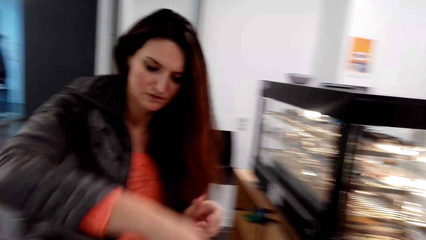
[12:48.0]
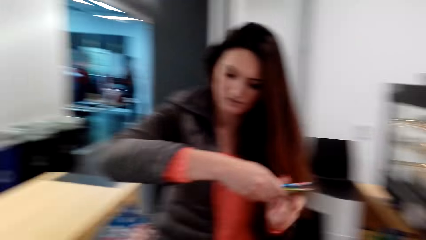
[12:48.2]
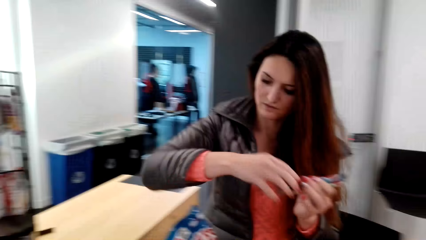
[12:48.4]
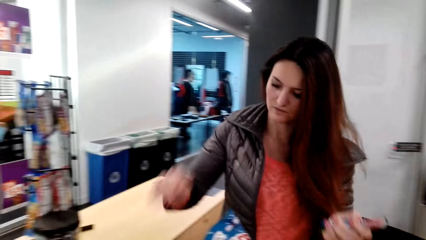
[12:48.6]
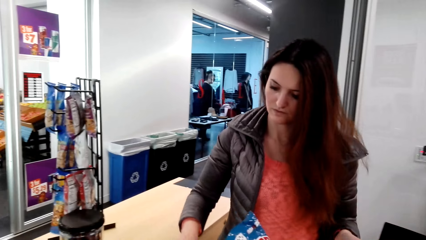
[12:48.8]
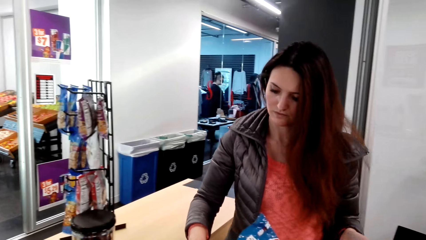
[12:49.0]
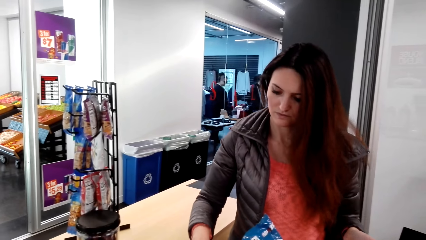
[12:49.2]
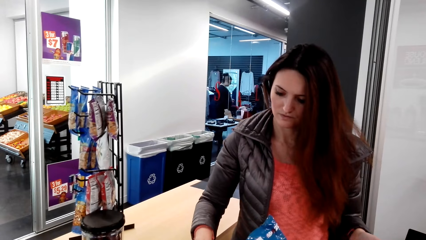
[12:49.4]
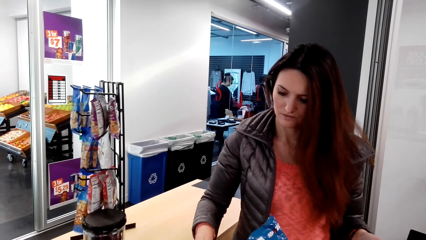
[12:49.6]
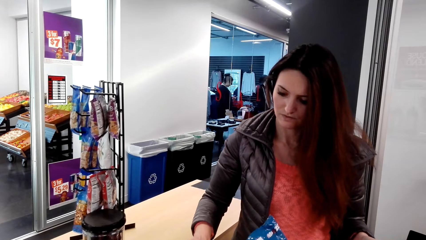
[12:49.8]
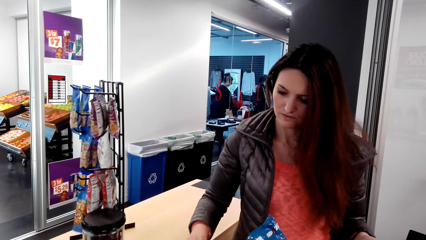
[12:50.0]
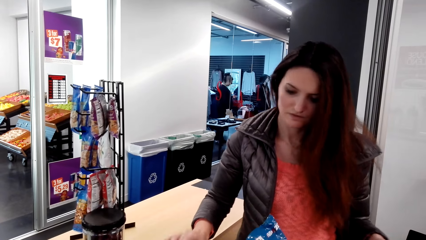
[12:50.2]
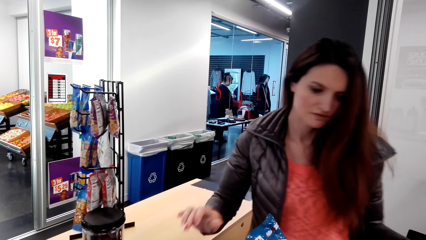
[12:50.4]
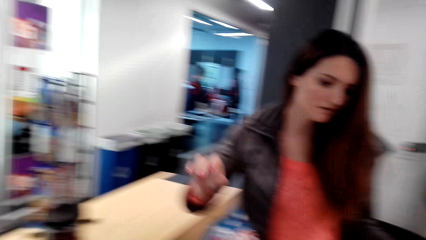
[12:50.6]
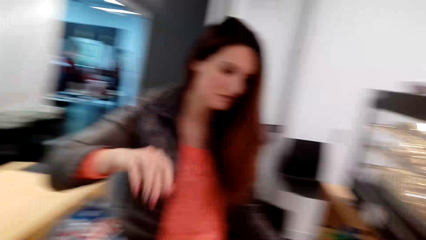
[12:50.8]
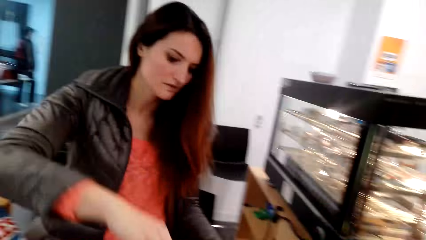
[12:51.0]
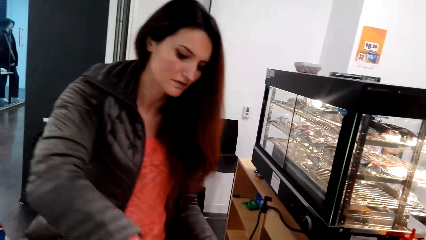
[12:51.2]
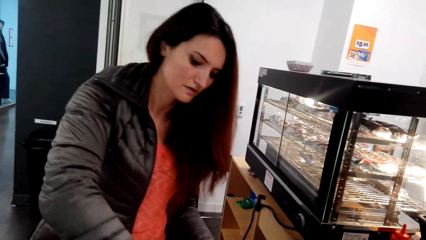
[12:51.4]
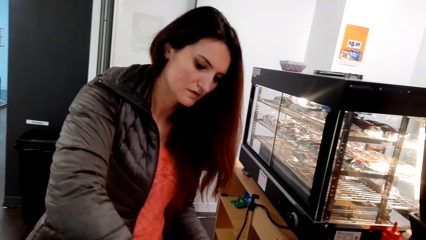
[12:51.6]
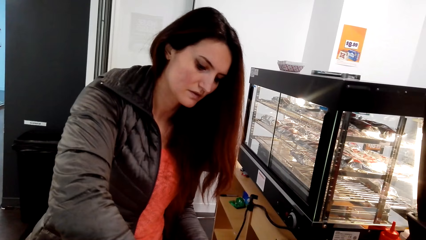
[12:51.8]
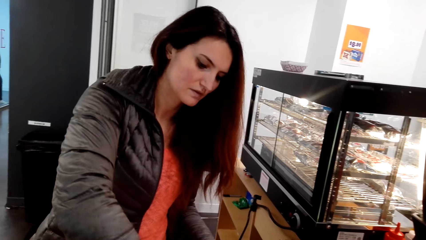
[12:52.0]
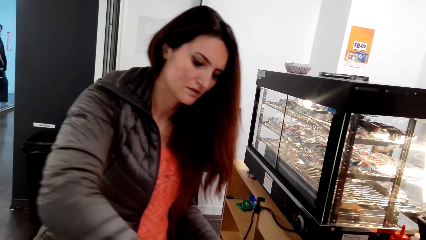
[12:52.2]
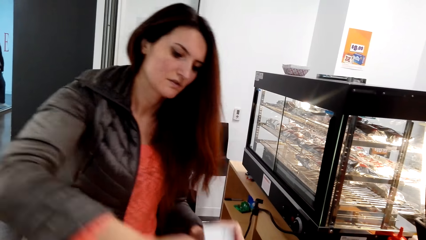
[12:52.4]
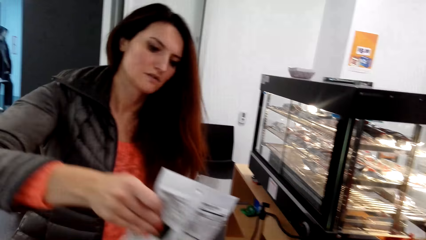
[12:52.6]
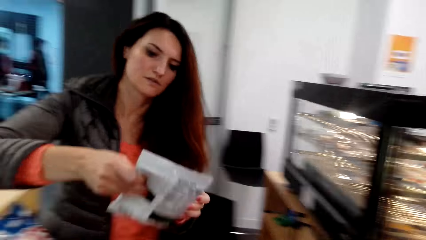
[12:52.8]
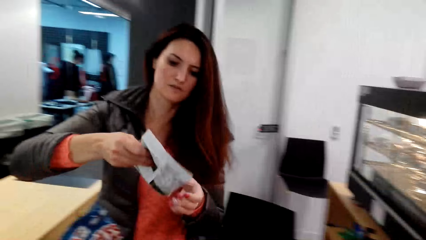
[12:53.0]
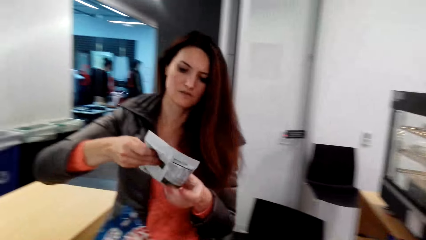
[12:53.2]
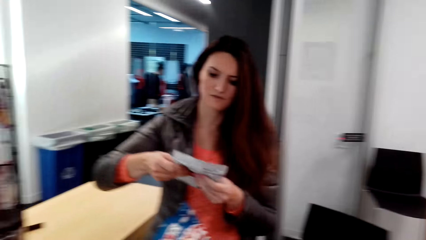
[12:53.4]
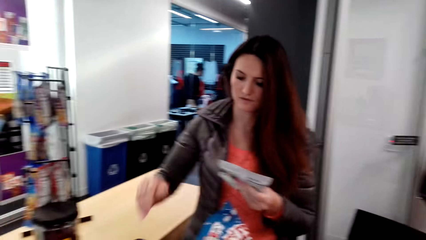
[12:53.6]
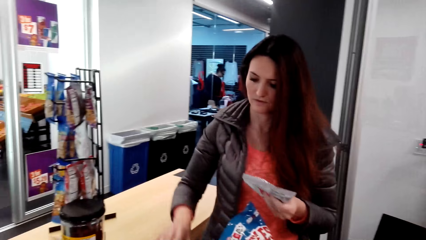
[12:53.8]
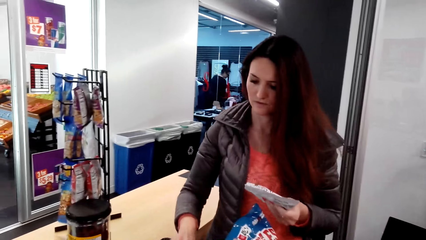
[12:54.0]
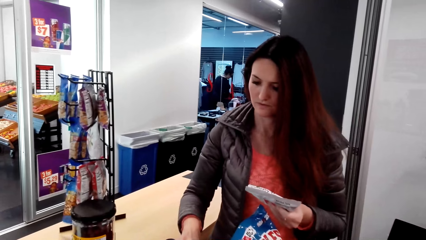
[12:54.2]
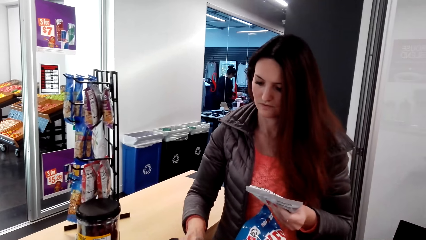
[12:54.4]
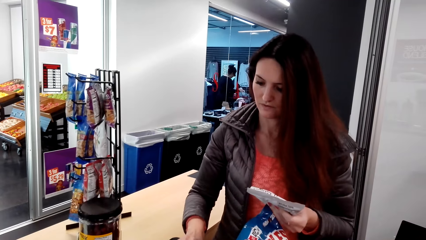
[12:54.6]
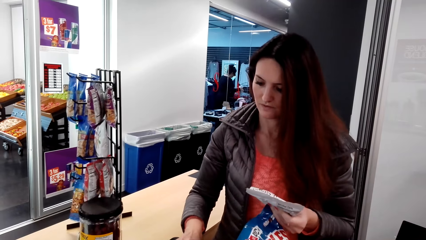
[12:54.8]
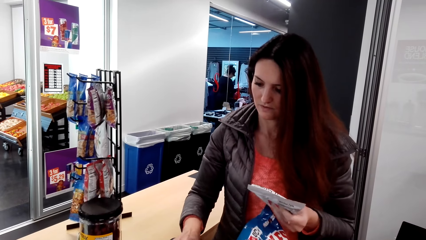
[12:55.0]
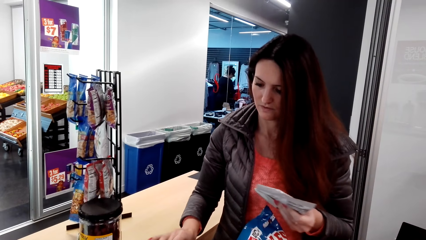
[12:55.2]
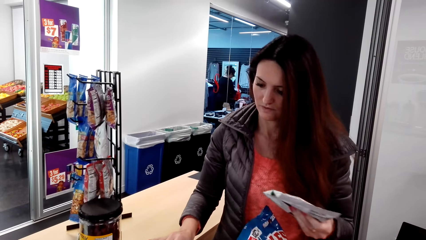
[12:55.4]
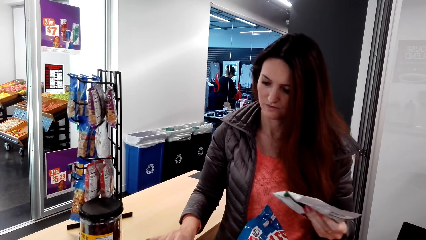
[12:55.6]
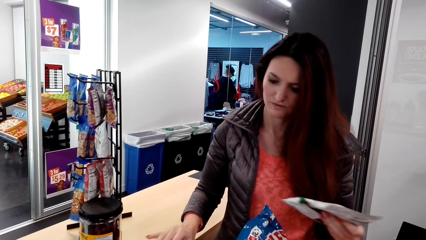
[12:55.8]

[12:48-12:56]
A woman picks the snacks.

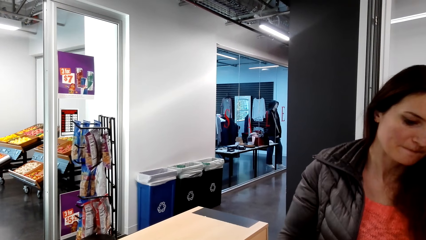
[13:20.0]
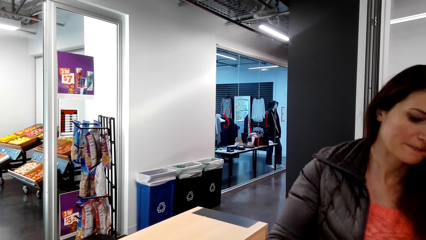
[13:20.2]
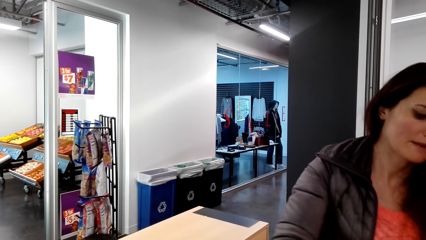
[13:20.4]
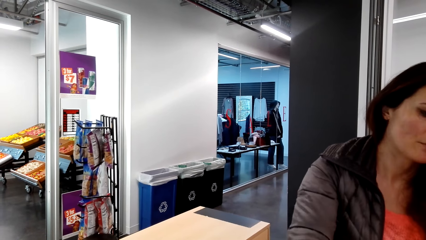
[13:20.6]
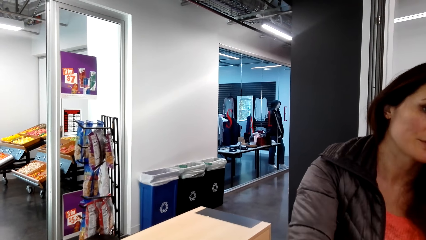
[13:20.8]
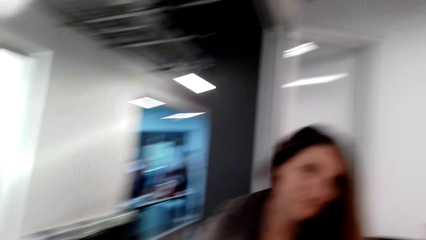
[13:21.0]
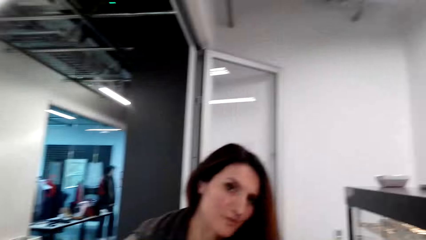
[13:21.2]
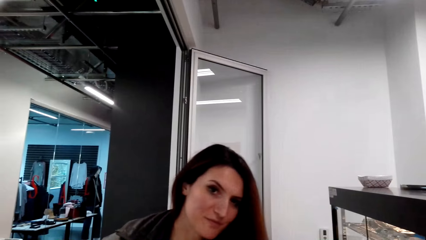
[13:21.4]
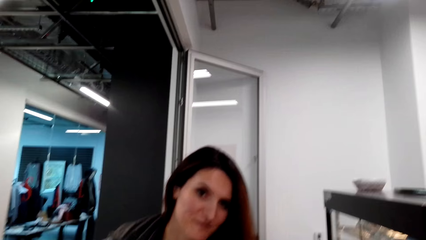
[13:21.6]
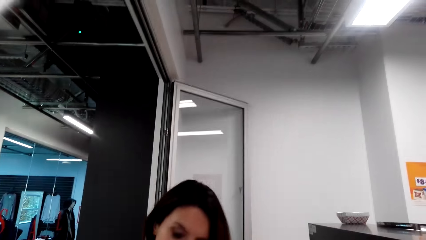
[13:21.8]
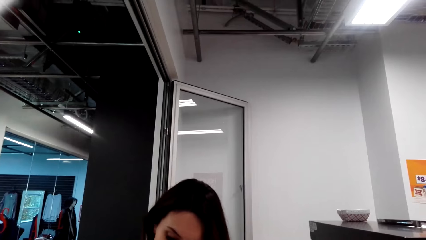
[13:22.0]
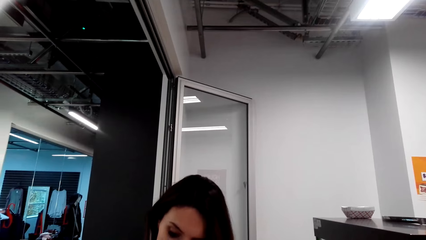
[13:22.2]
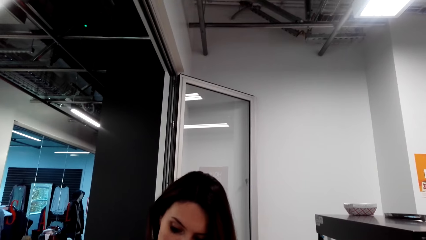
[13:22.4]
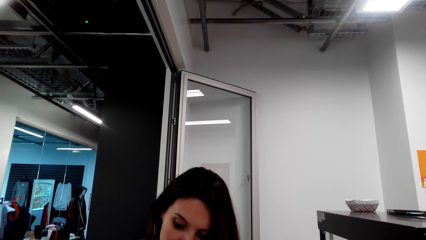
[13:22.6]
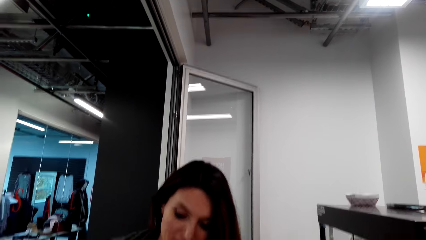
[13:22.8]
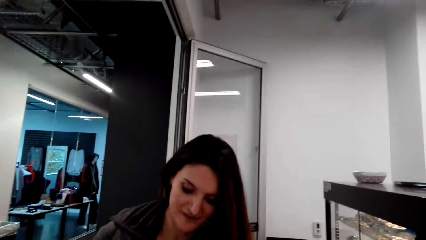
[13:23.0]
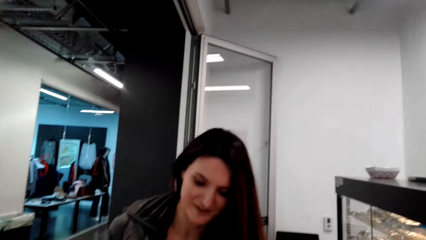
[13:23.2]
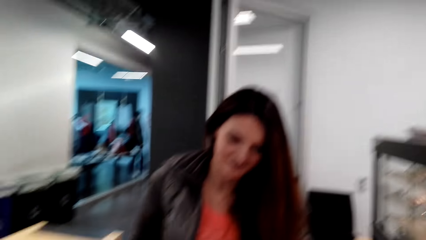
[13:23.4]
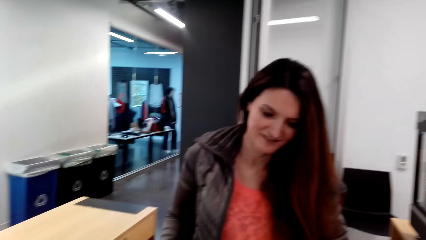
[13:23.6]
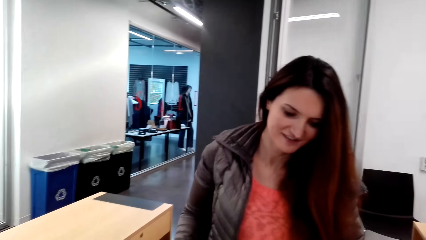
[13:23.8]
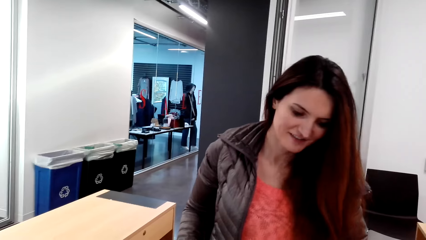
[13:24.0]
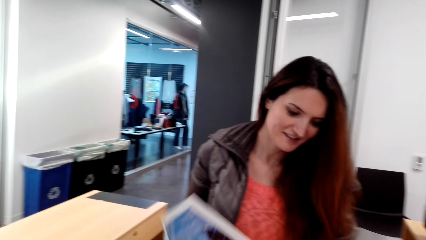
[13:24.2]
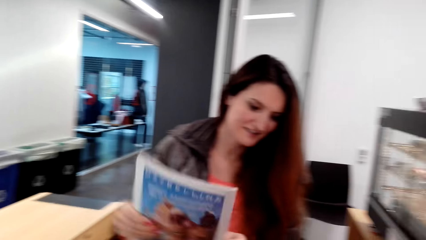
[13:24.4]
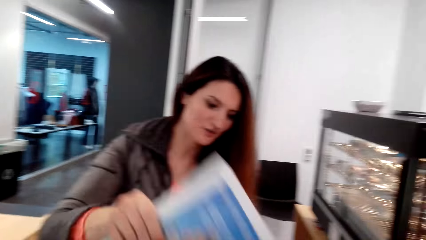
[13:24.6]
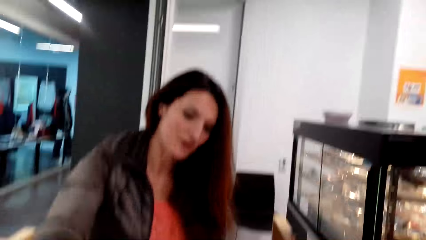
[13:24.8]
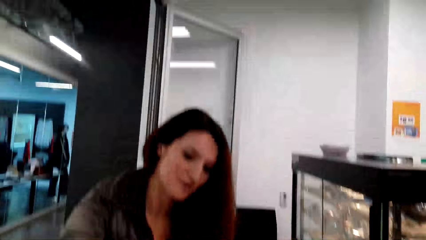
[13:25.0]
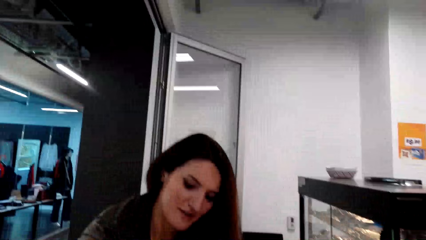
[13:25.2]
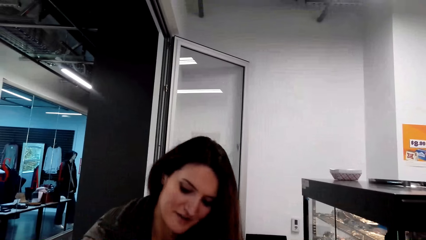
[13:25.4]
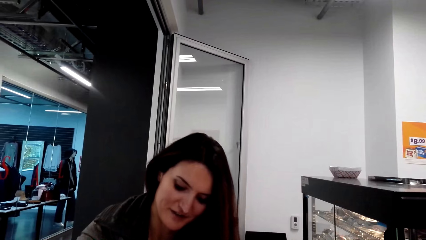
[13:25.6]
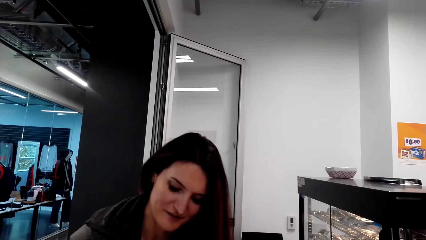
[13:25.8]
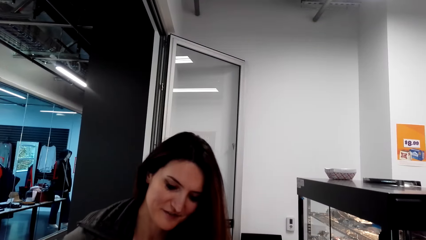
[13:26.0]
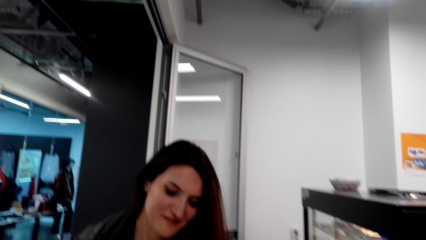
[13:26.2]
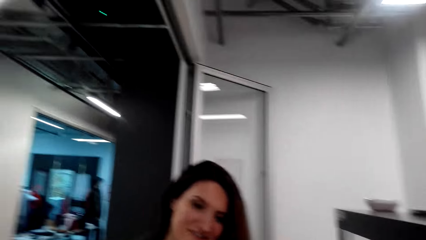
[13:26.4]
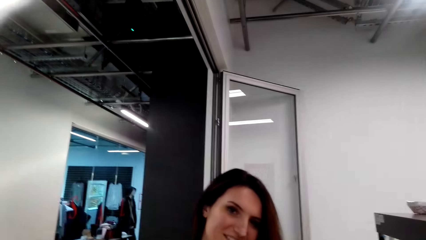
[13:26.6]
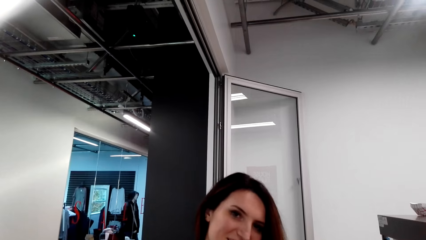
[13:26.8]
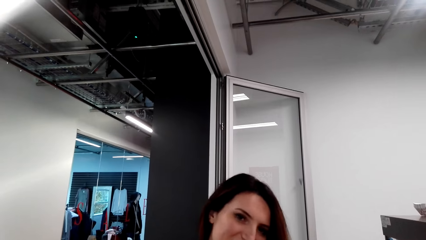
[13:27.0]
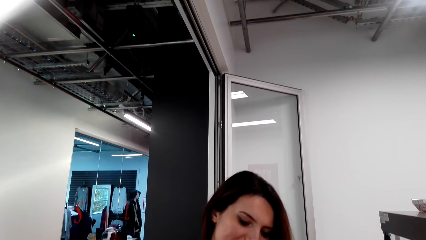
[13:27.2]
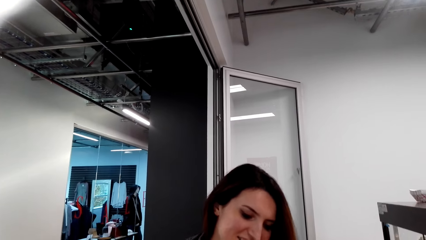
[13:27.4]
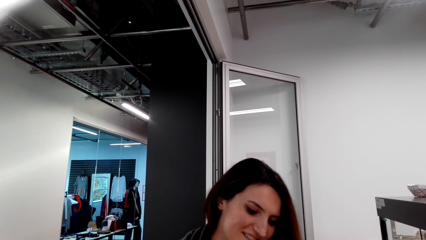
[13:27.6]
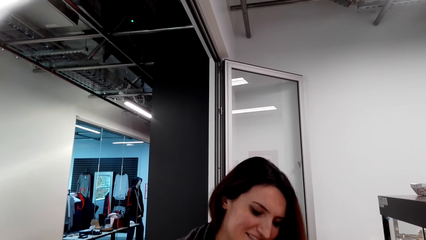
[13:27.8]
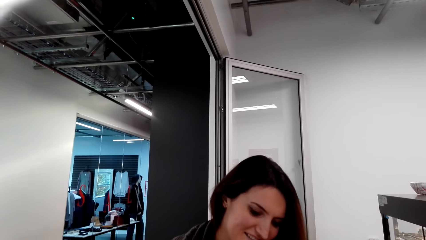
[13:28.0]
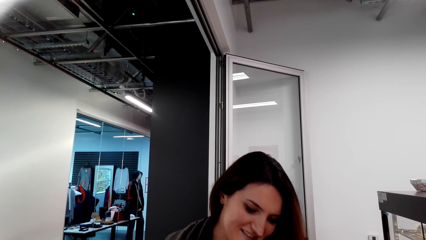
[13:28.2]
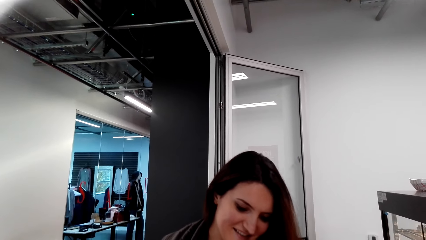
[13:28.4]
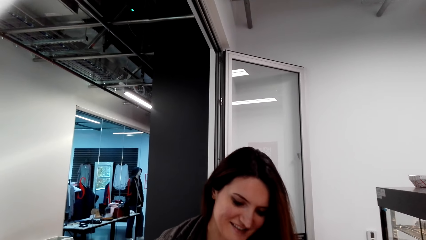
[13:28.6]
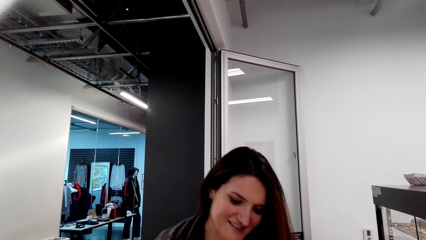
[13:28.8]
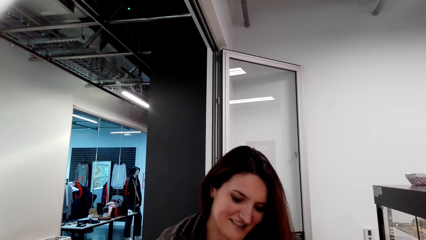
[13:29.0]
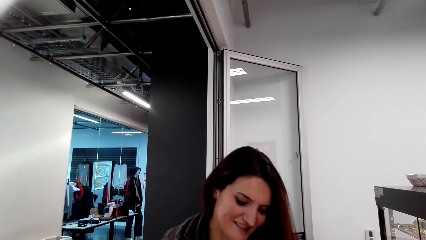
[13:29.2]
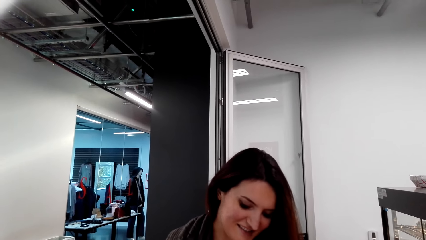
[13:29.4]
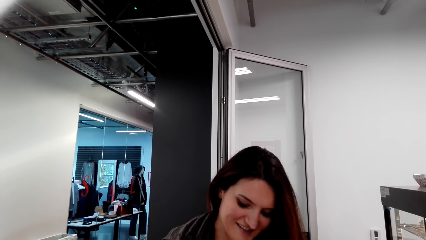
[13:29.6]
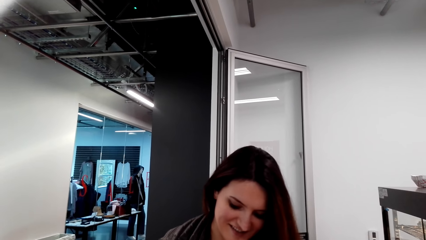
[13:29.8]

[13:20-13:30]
The camera wearer interacts with a woman. The woman picks the book and puts down the book.
